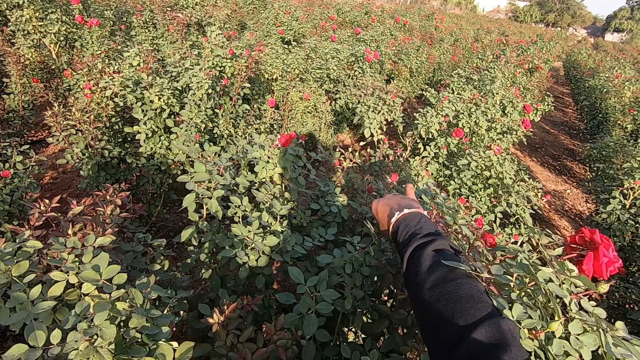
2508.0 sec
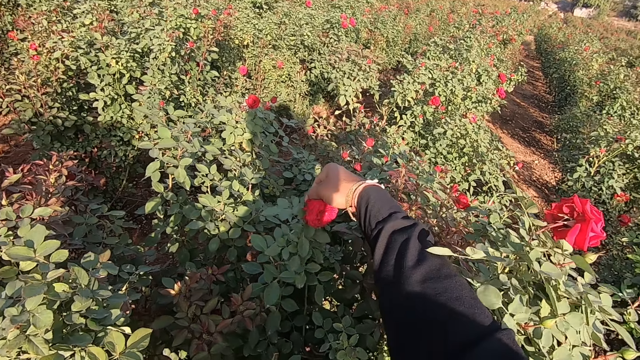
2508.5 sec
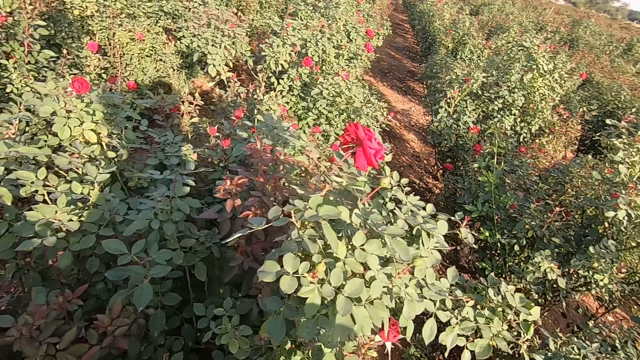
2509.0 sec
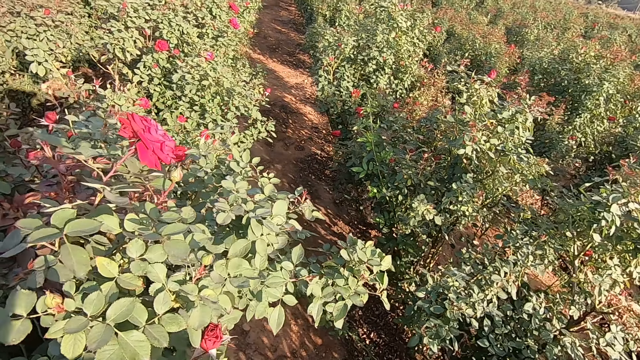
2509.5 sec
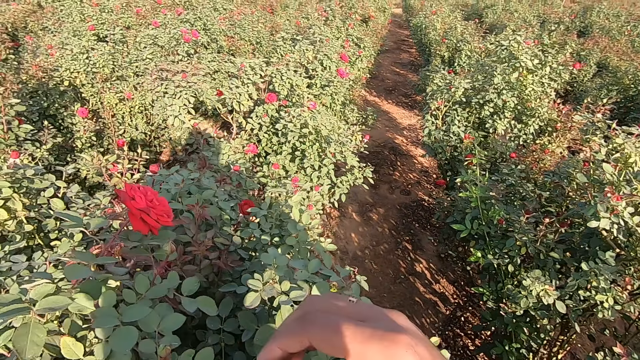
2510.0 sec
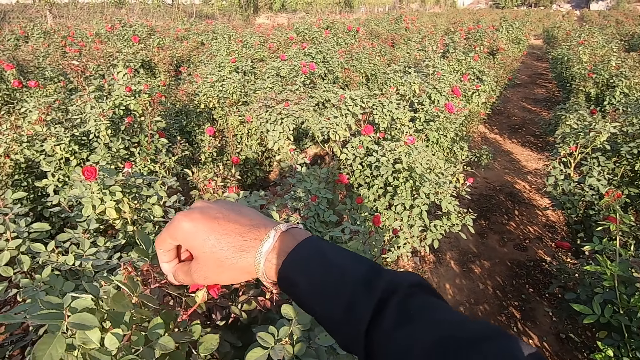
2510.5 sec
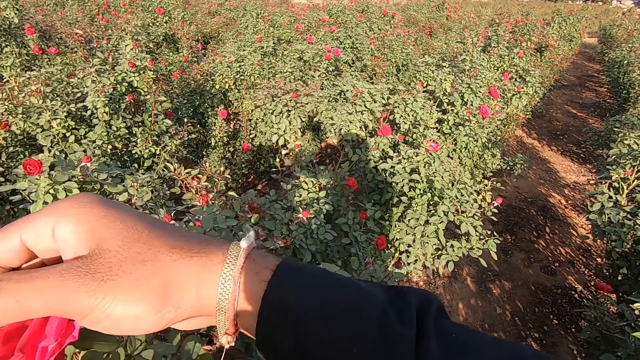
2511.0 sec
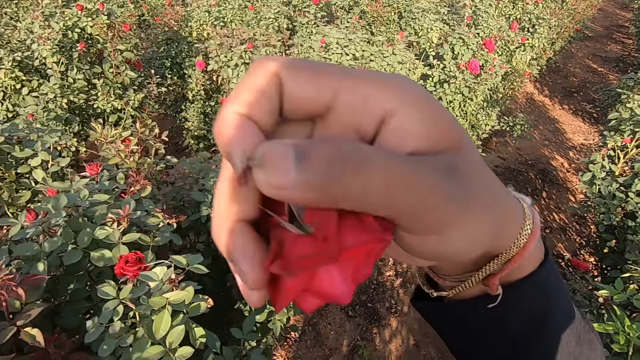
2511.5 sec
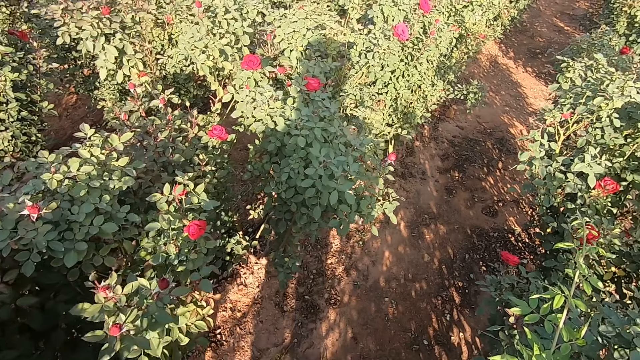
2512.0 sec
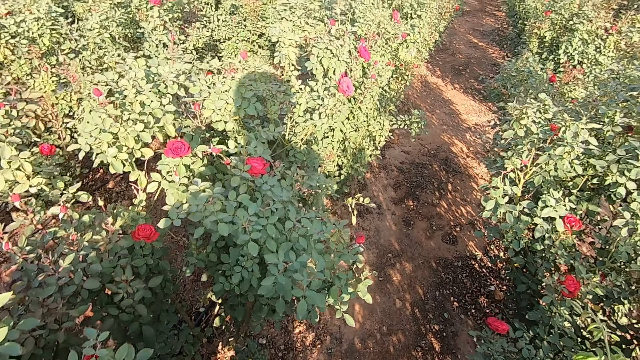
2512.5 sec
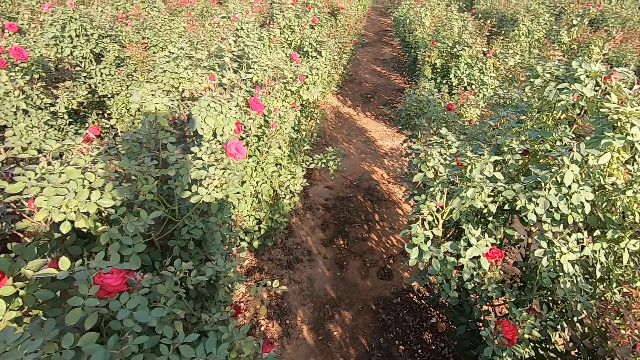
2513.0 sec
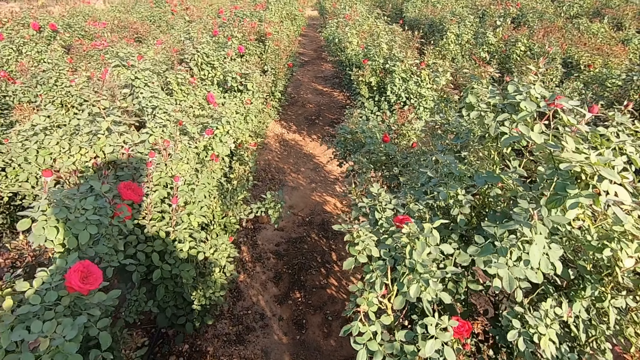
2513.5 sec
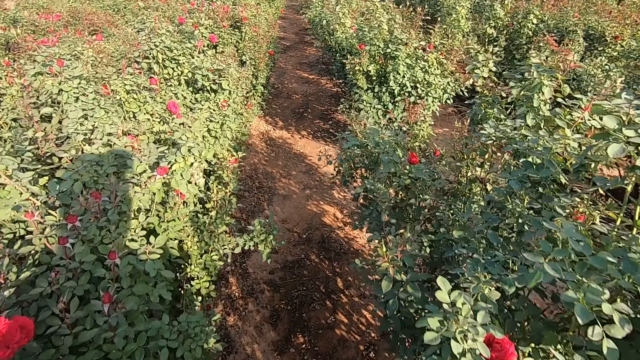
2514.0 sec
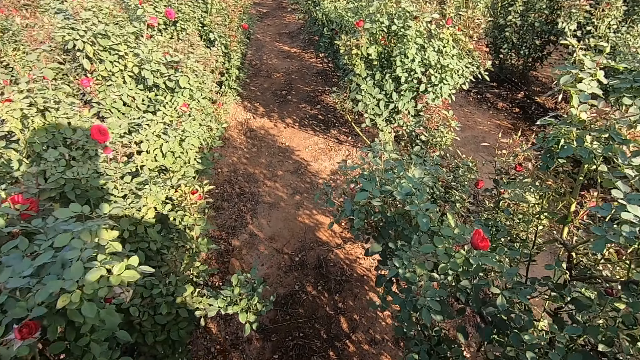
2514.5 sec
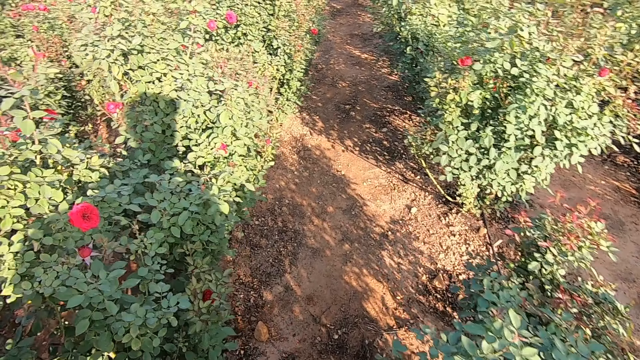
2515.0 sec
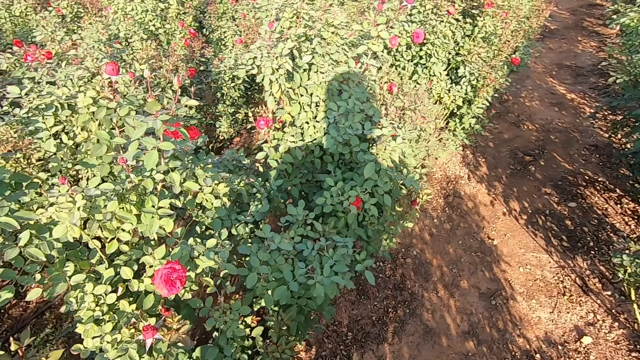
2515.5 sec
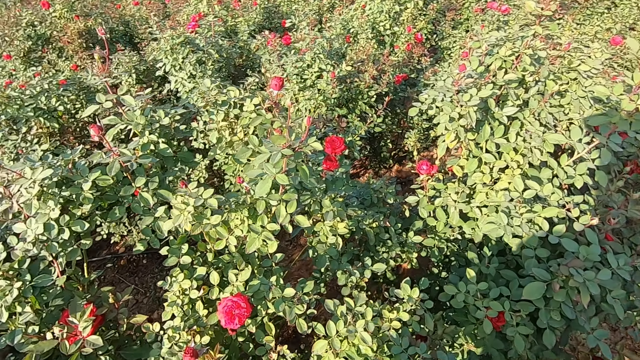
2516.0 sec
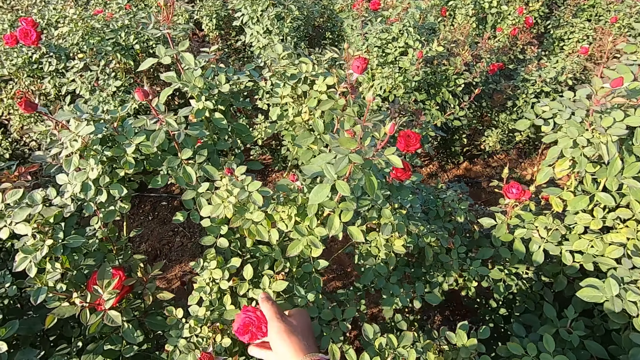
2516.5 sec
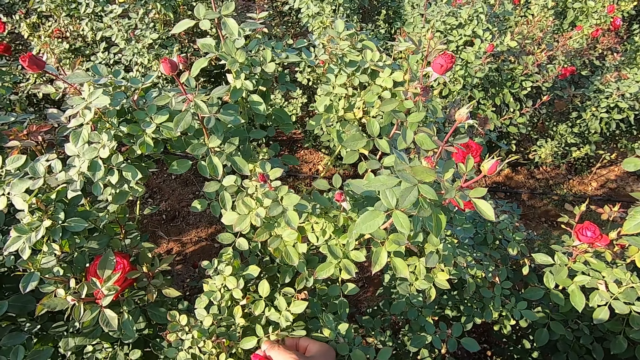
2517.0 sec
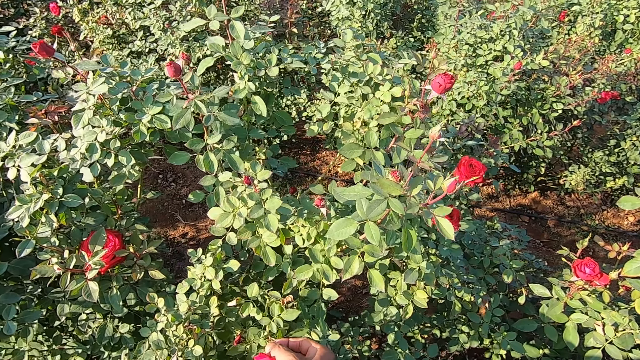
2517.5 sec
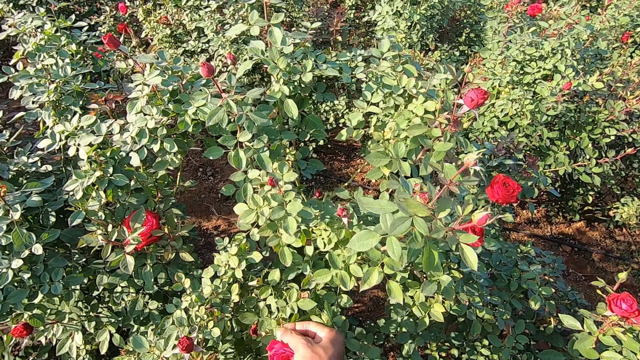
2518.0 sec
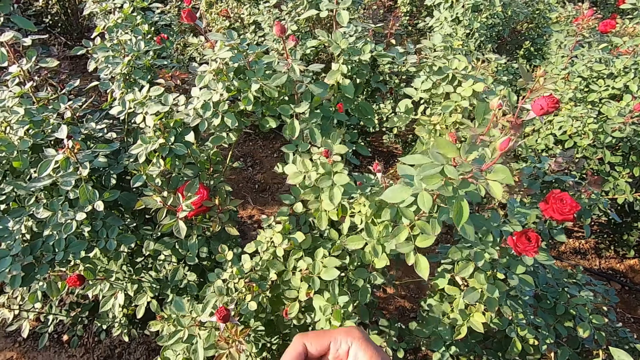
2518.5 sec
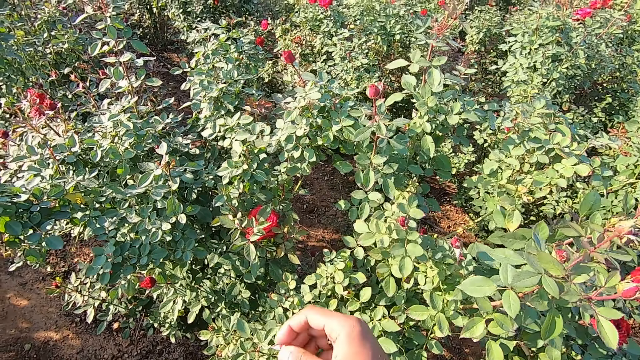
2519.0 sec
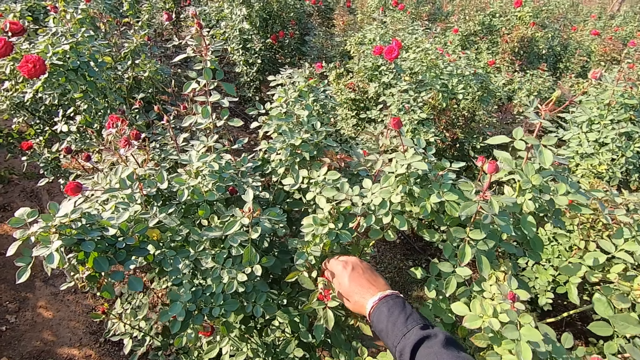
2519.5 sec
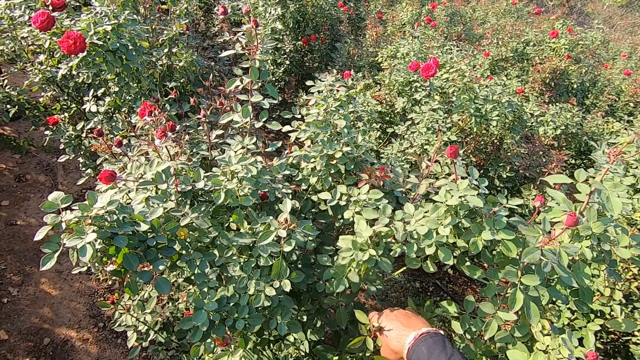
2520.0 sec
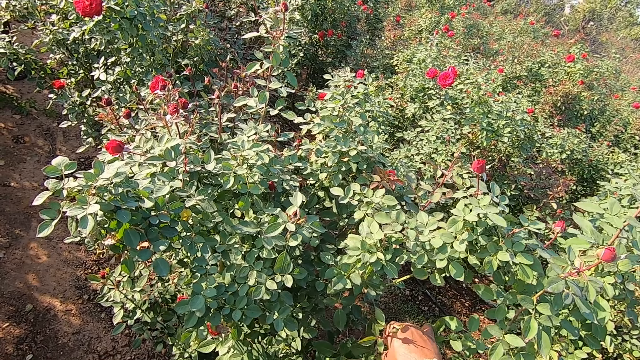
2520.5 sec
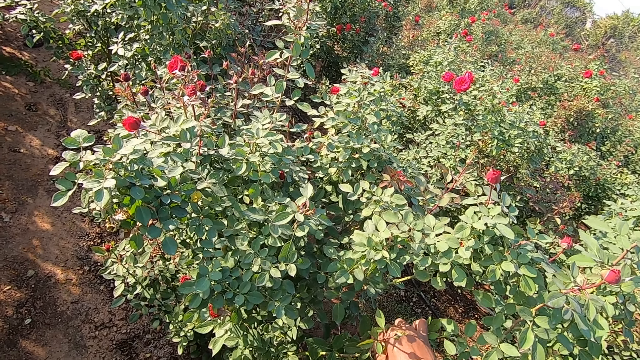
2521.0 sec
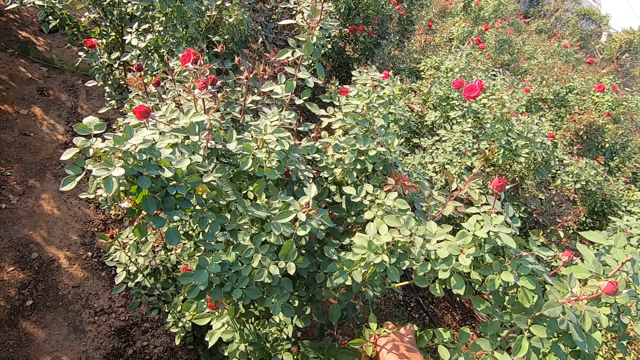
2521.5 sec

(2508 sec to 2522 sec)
The camera wearer plucks the flower. They talk to a man. They place the flower in the scarf. They talk to the man. They move towards another side of the bush. They pluck the flower. They place the flower in the scarf. They move towards another bush. They talk to the man. They talk to the man again. They pluck the flower. They talk to the man. They place the flower in the scarf. They talk to the man. They pluck the flower.

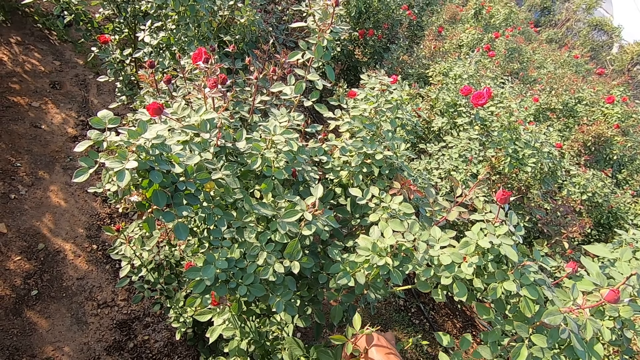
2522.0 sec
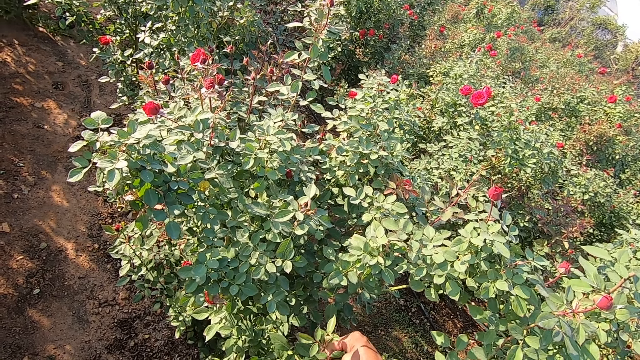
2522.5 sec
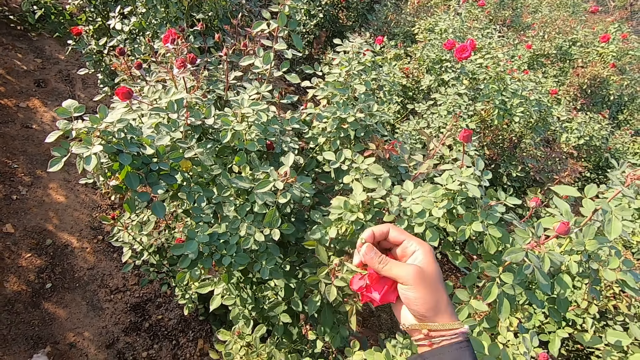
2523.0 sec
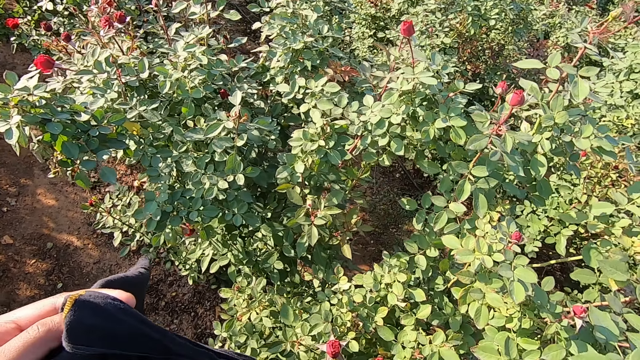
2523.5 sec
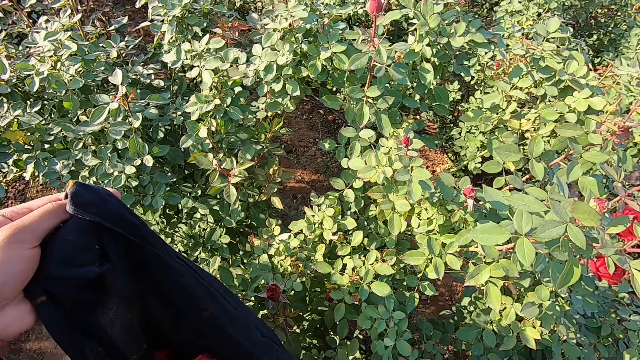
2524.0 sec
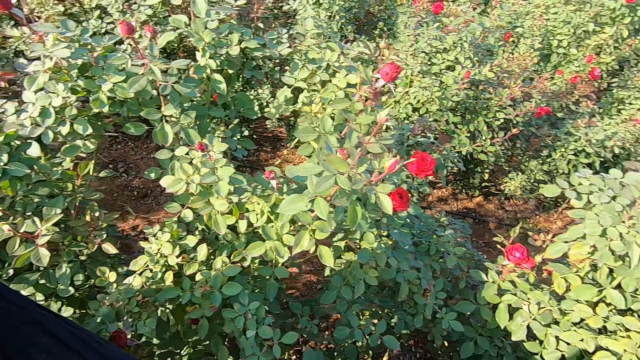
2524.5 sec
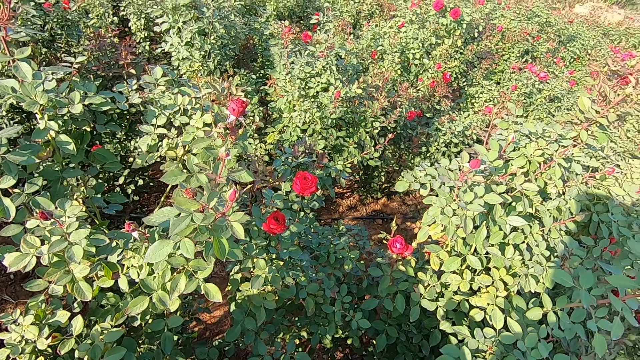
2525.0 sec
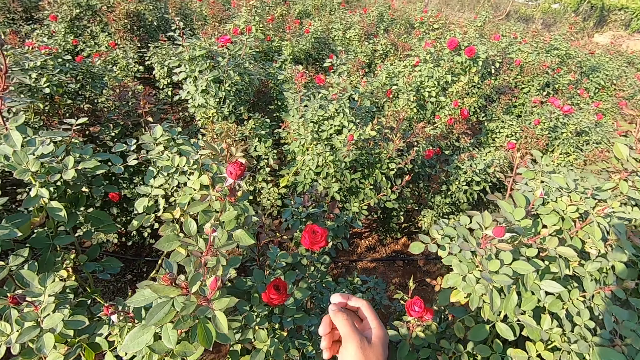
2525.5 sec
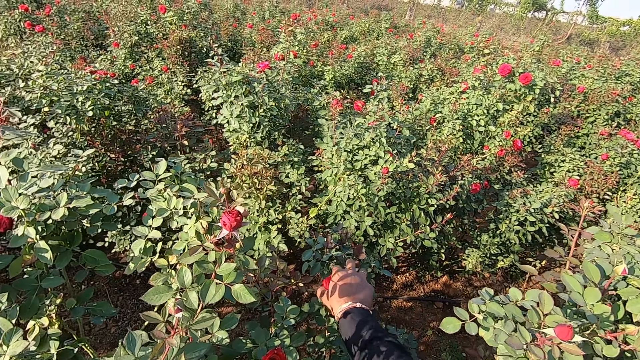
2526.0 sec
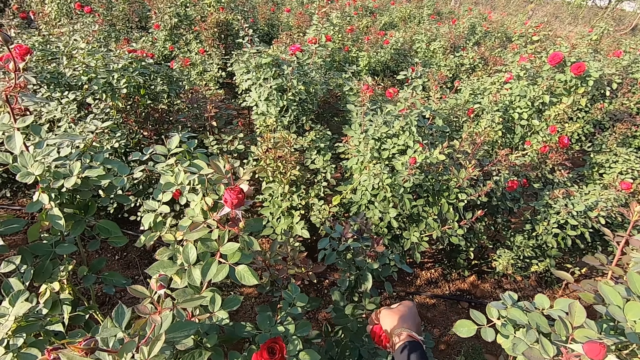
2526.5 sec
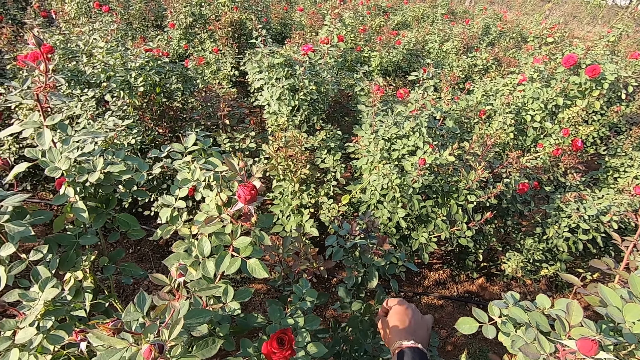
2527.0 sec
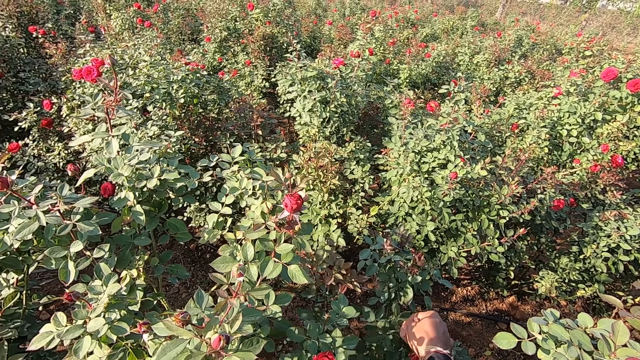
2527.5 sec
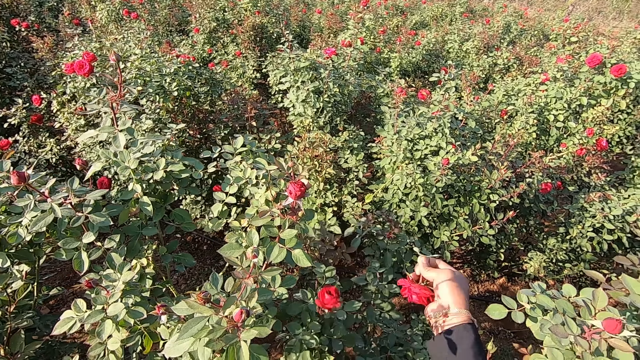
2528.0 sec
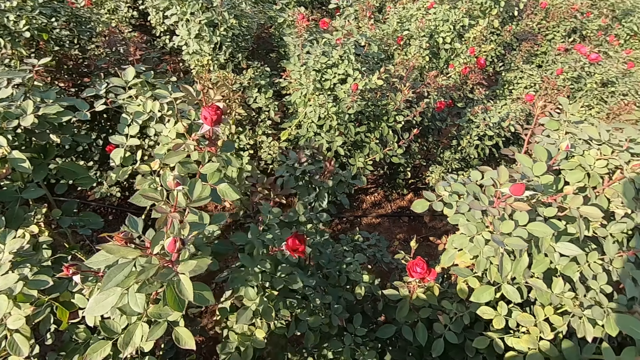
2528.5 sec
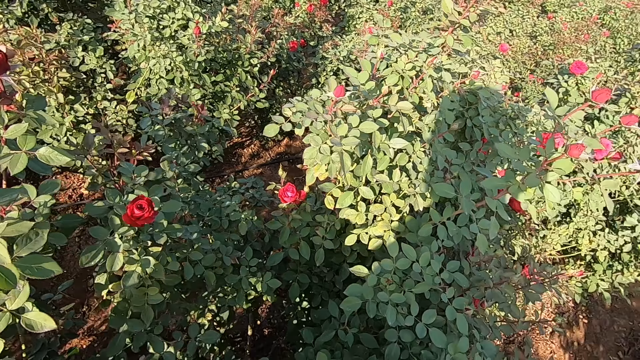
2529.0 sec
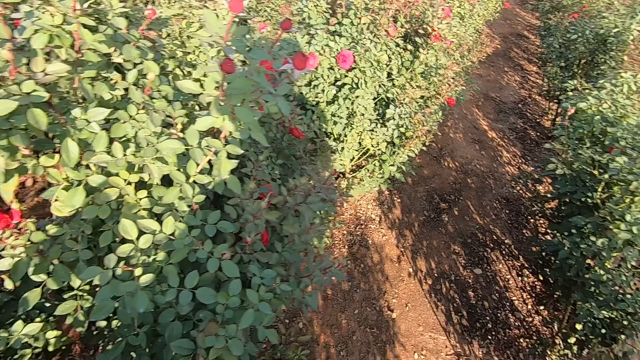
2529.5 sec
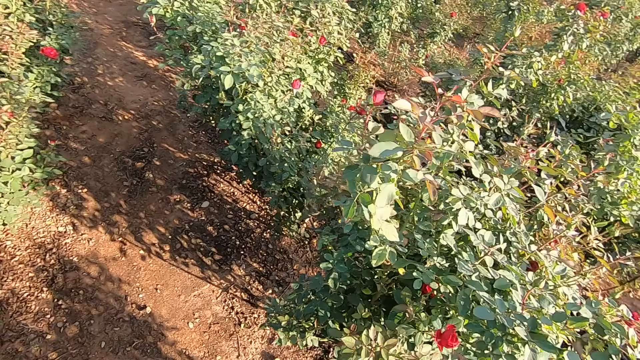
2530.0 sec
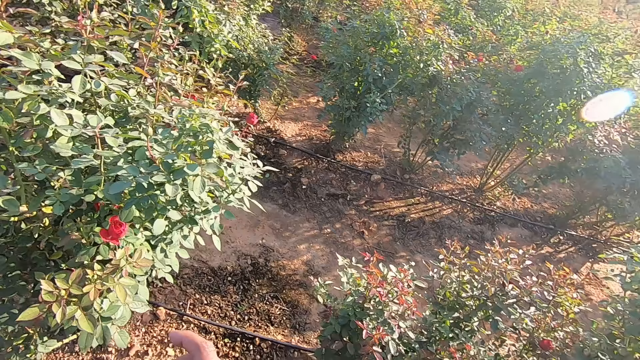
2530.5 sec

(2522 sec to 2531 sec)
The camera wearer talks to a man. He drops the rose flower in the fabric or scarf with his right hand. He talks to the man. He plucks a rose flower from the plantation with his right hand. He talks to the man. He places the flower in the scarf. He moves towards another bush.
